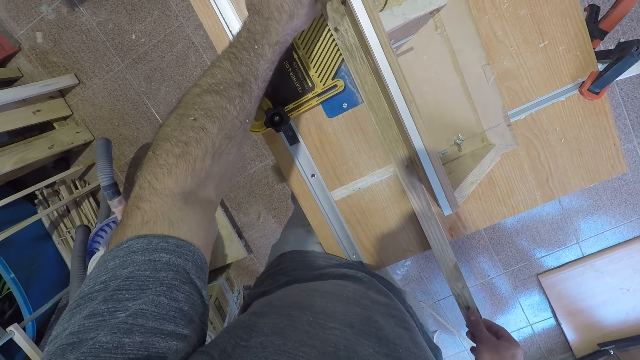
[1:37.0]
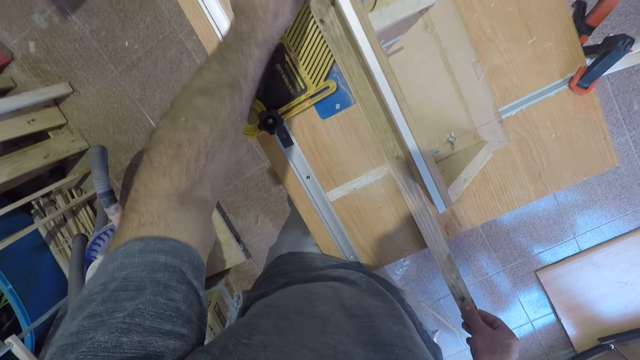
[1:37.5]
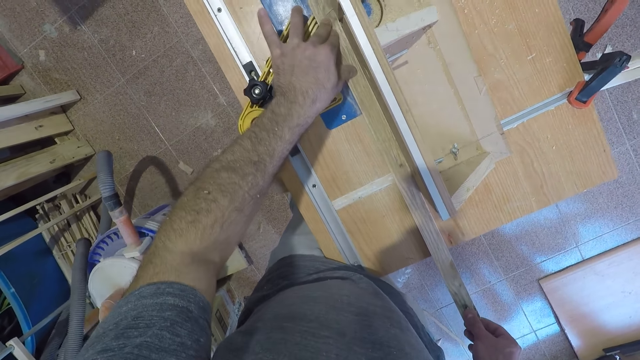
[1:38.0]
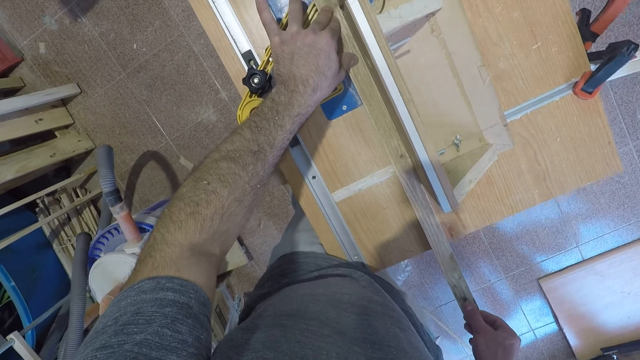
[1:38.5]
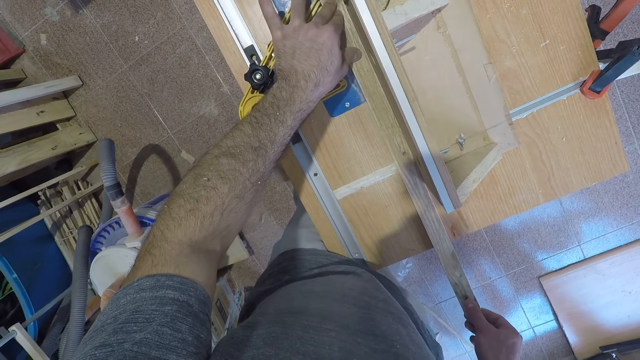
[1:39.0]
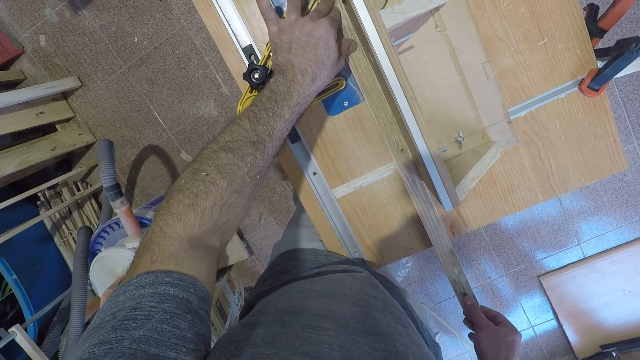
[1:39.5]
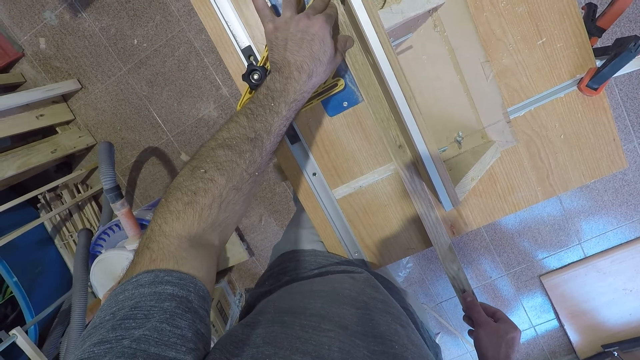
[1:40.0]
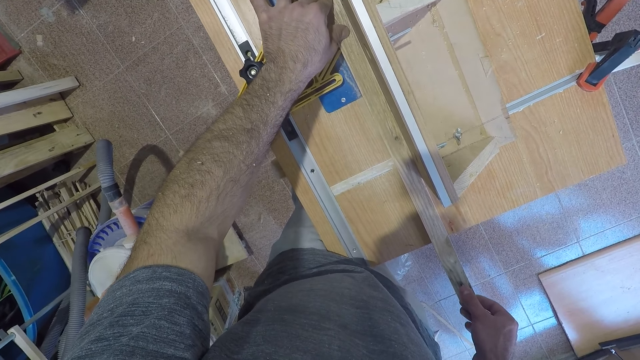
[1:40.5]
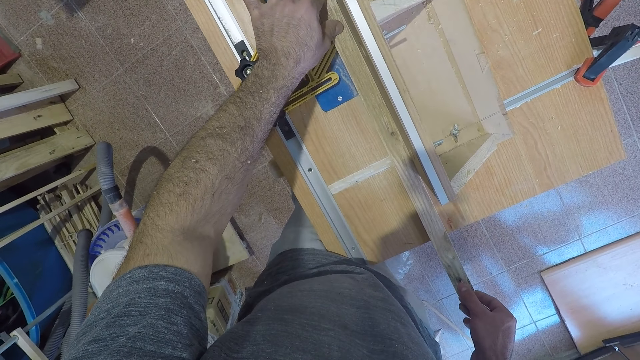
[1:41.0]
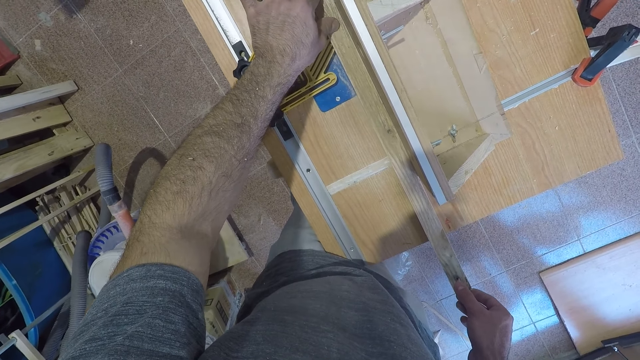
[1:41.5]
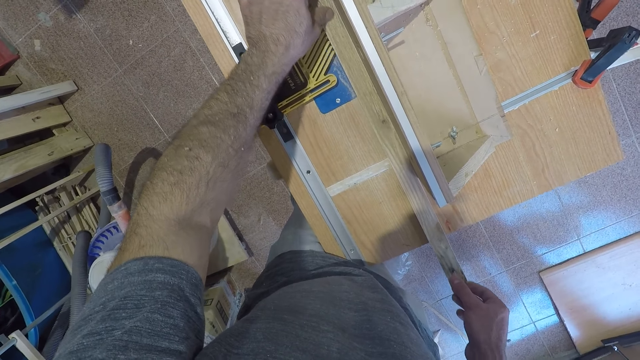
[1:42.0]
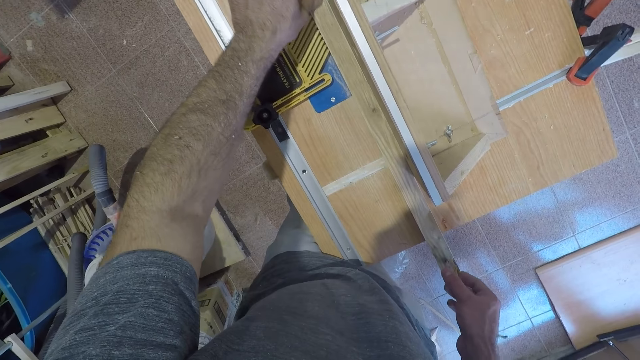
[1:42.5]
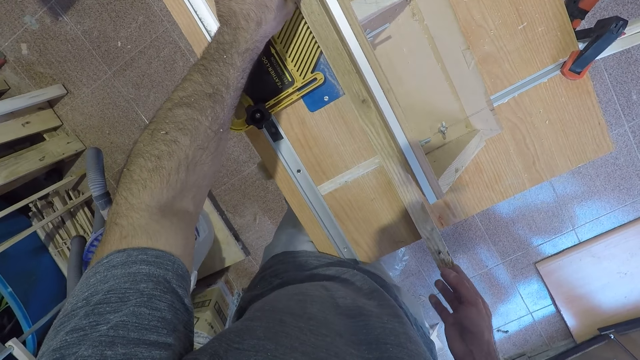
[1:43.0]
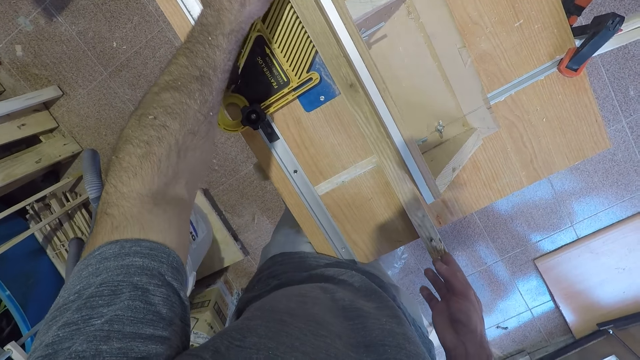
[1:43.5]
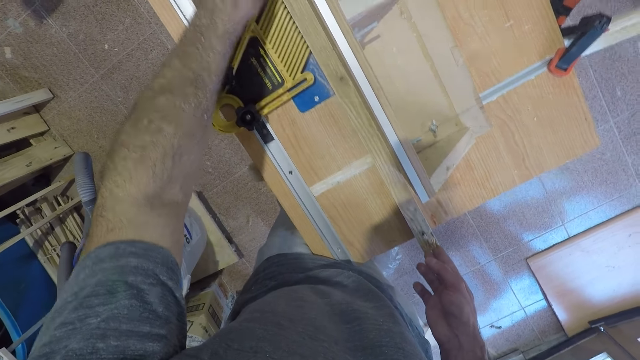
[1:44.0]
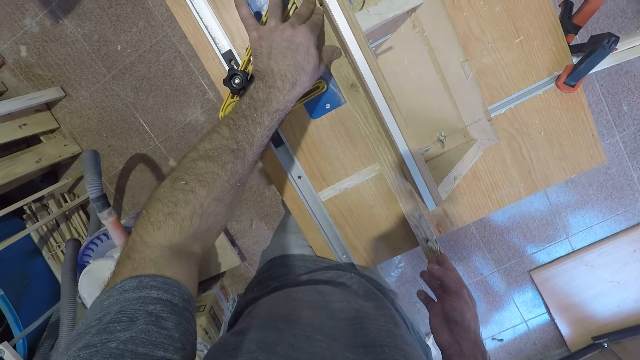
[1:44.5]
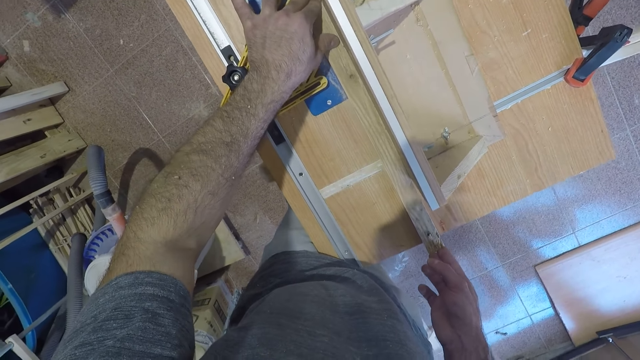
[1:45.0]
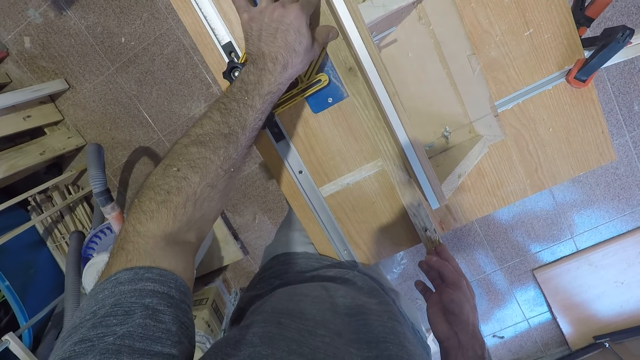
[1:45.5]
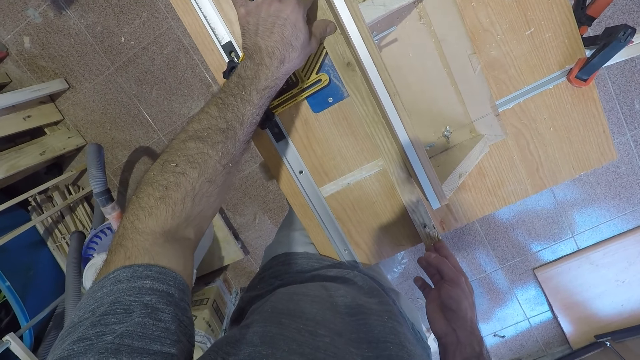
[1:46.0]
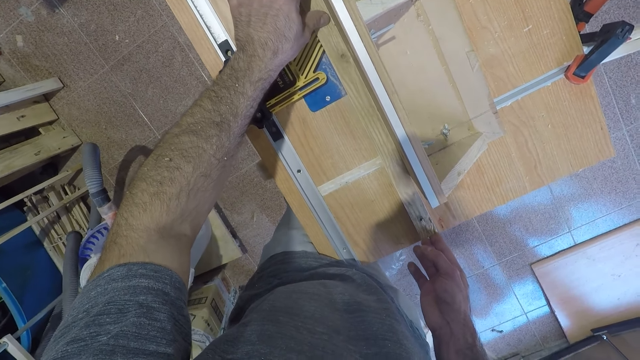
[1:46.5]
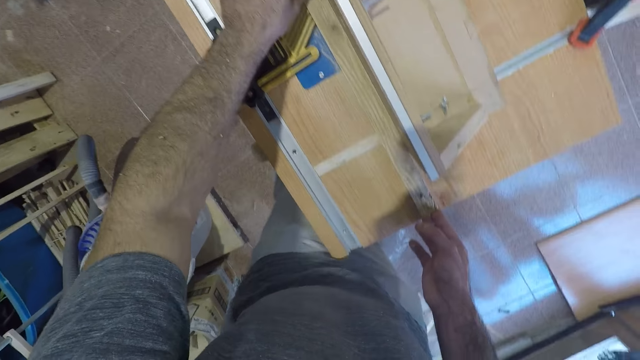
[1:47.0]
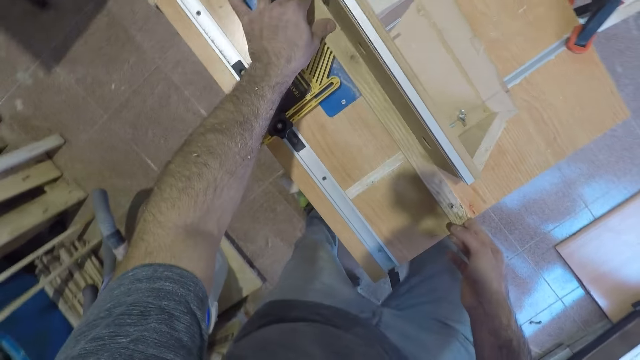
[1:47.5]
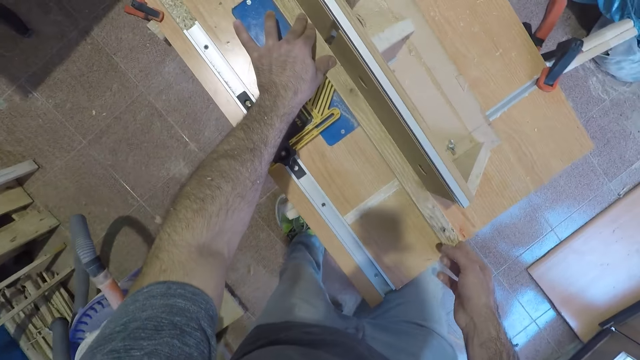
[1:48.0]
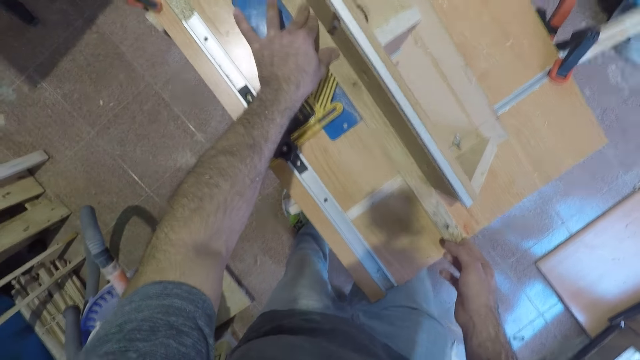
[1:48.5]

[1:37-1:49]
The camera wearer moves his left hand back. He cuts the wood with the electric table saw wood cutter. He moves his left hand back. He cuts the wood with the electric table saw wood cutter.

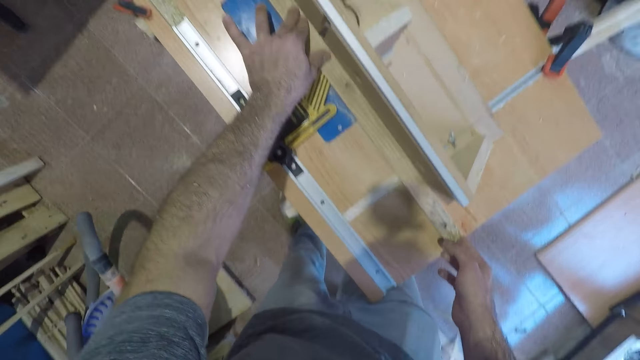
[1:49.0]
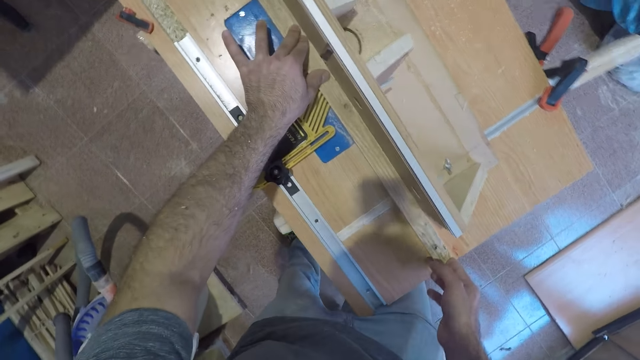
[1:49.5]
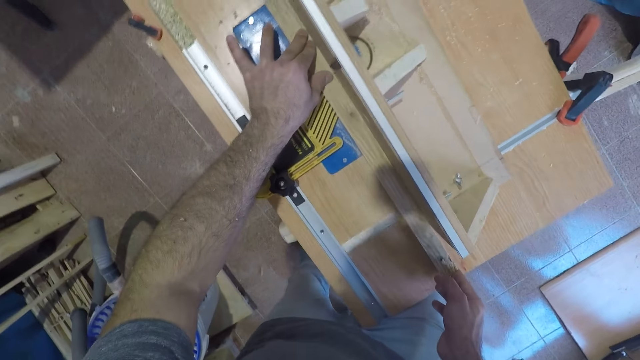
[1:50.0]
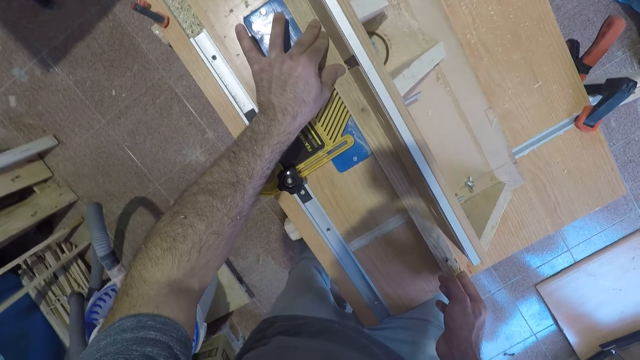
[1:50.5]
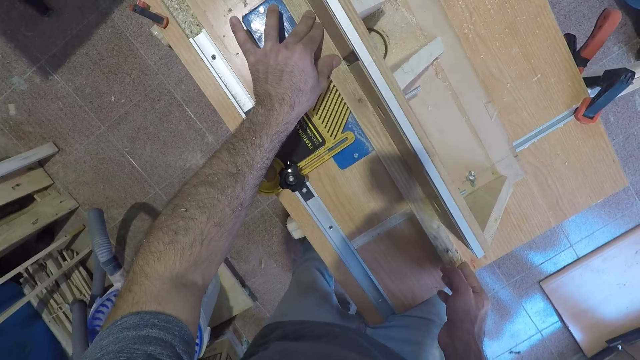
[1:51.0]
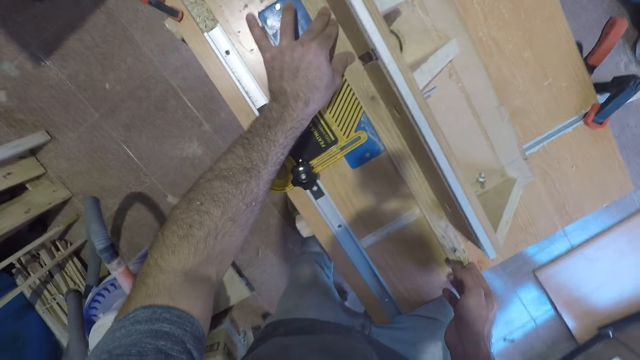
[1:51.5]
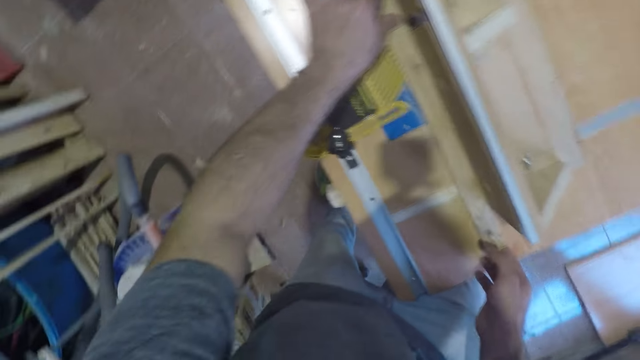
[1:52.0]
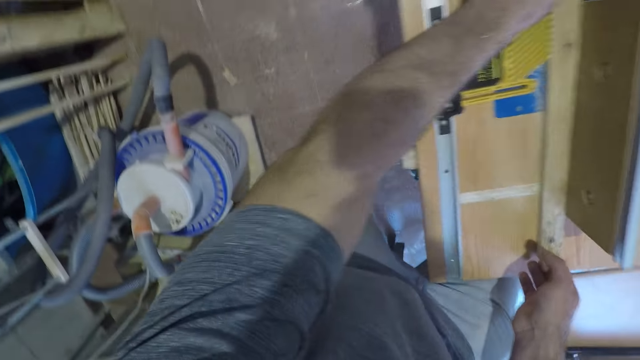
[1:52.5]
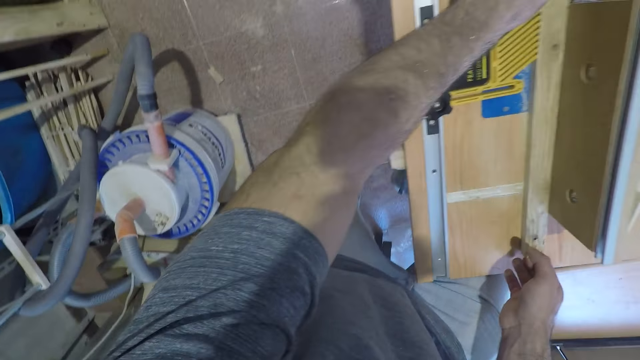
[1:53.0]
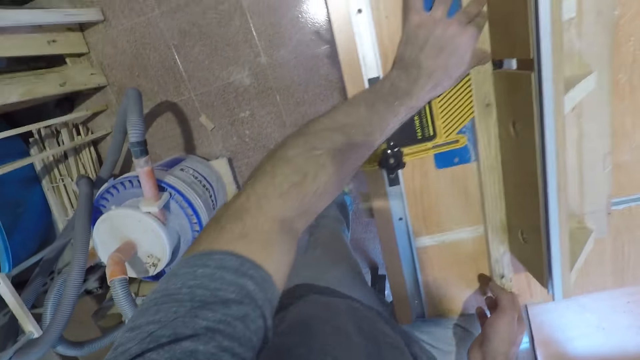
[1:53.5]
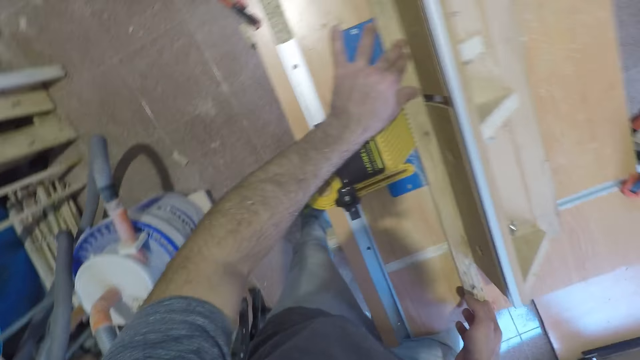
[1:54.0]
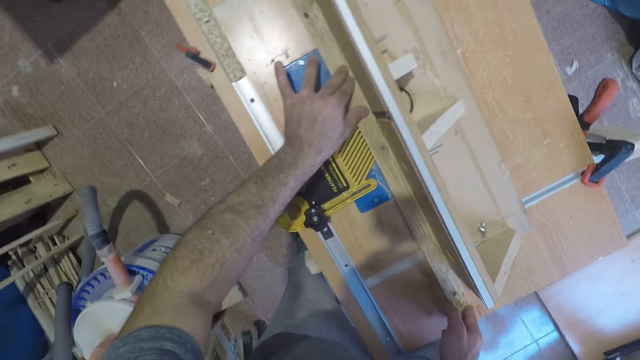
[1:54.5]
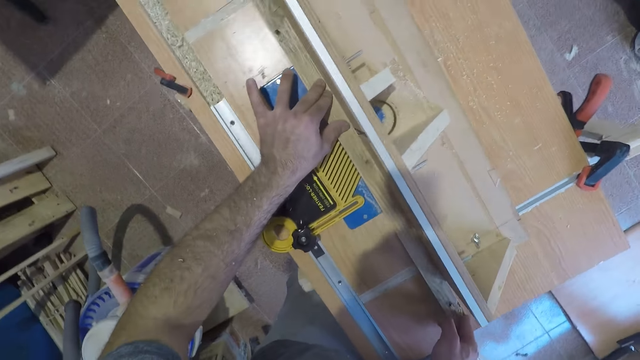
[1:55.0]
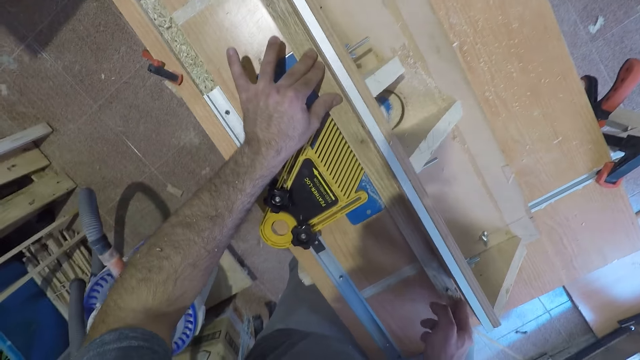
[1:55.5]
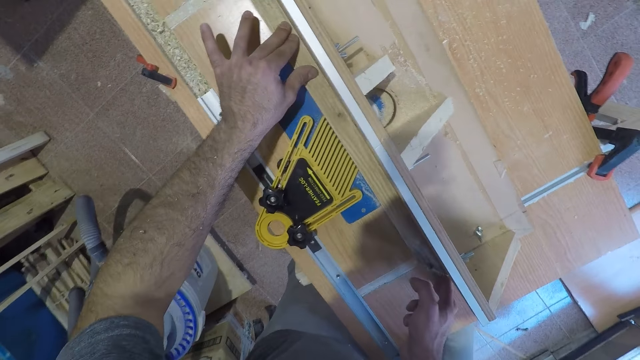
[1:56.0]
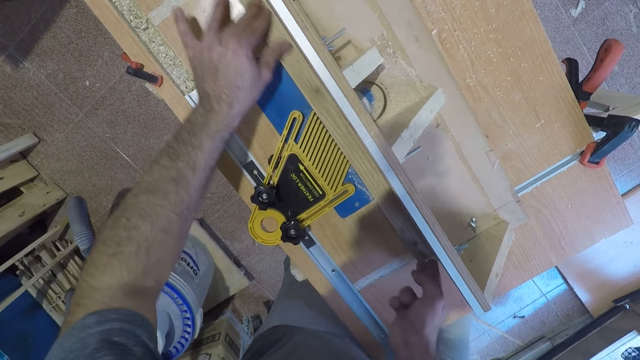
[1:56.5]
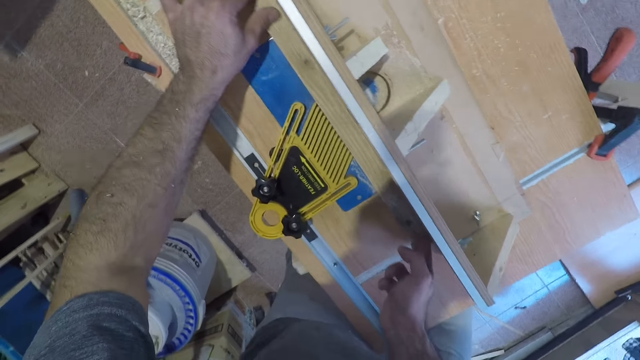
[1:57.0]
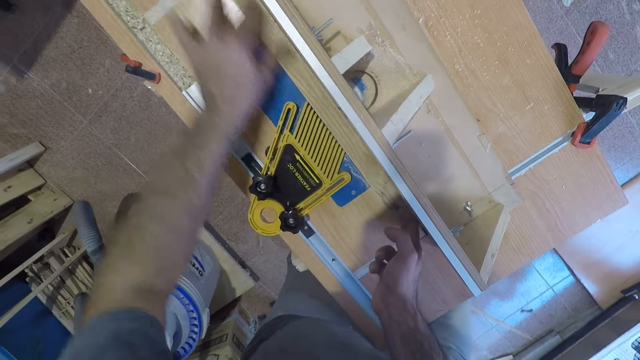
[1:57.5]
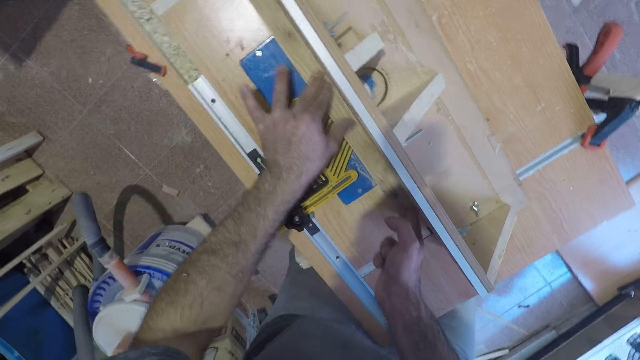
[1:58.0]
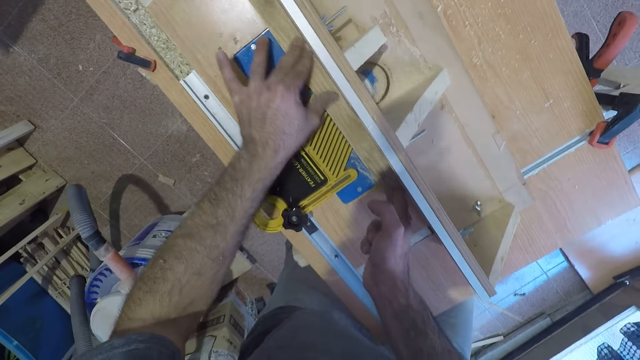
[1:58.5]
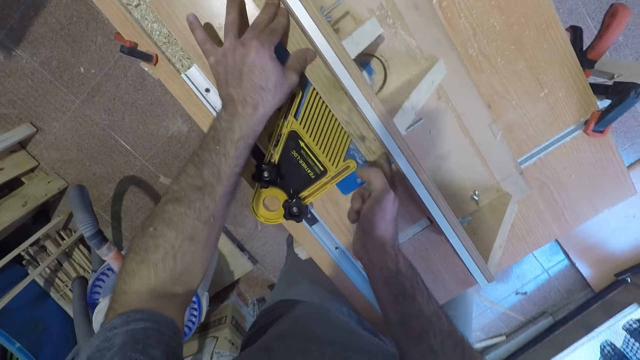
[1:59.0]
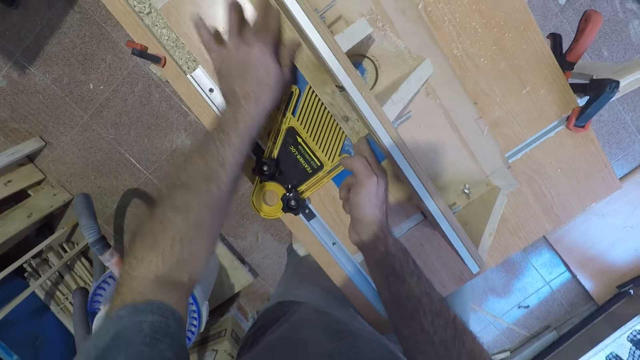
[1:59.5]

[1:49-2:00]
The camera wearer moves his left hand back. He cuts the wood with the electric table saw wood cutter.
